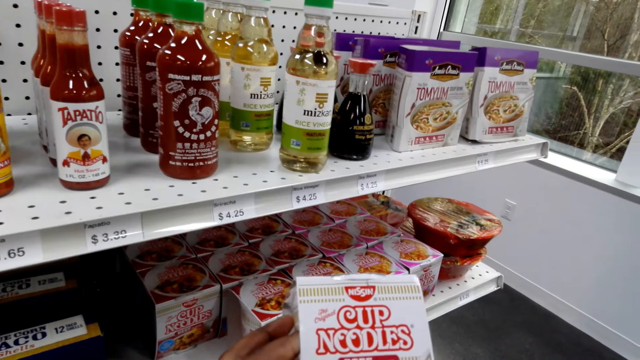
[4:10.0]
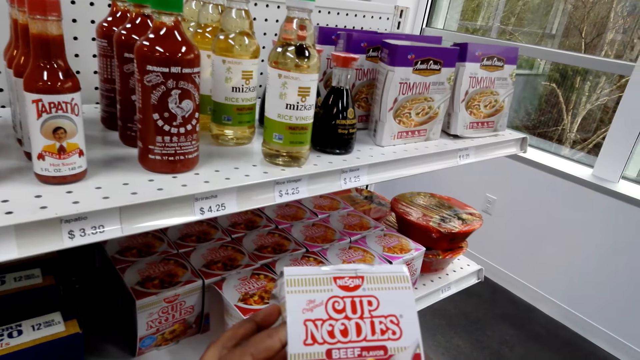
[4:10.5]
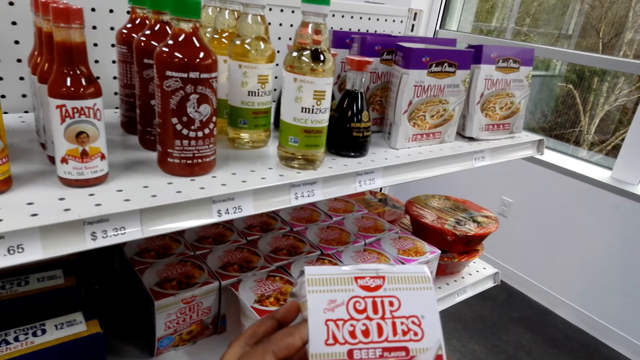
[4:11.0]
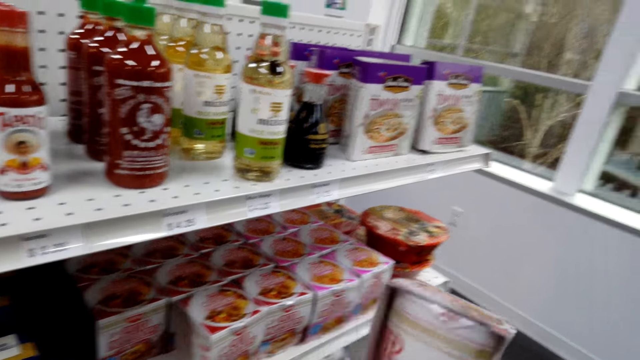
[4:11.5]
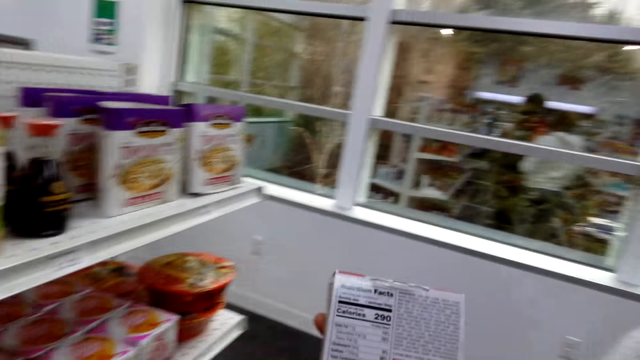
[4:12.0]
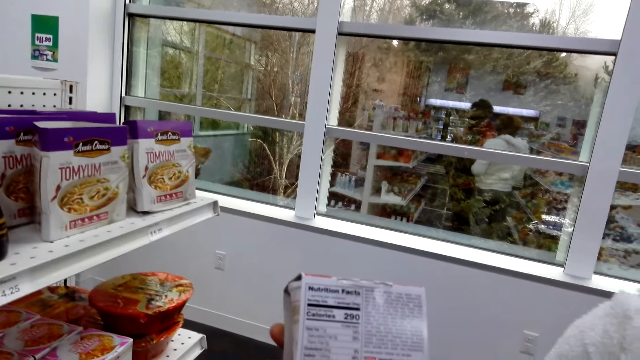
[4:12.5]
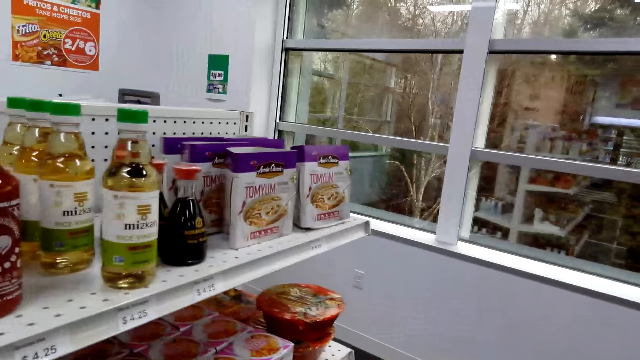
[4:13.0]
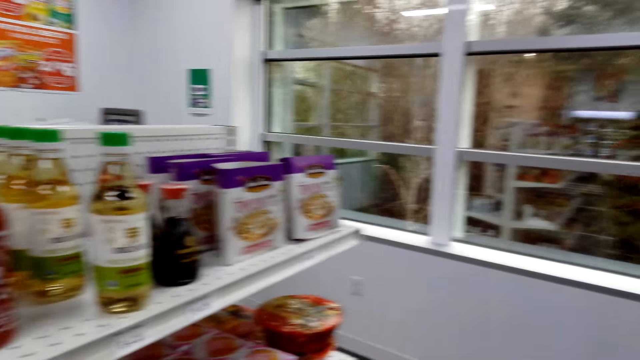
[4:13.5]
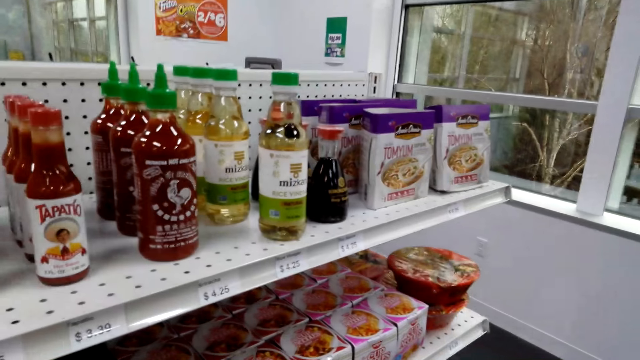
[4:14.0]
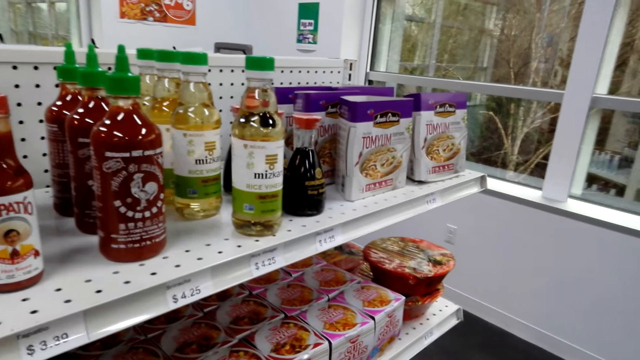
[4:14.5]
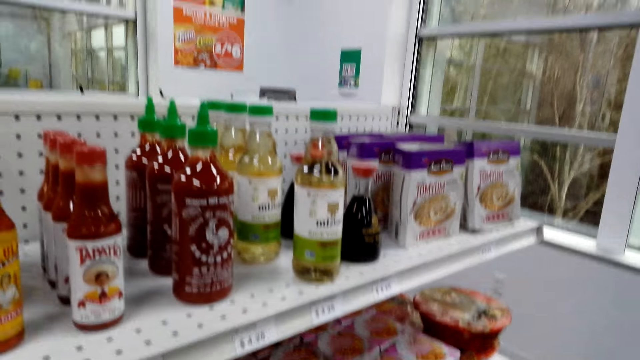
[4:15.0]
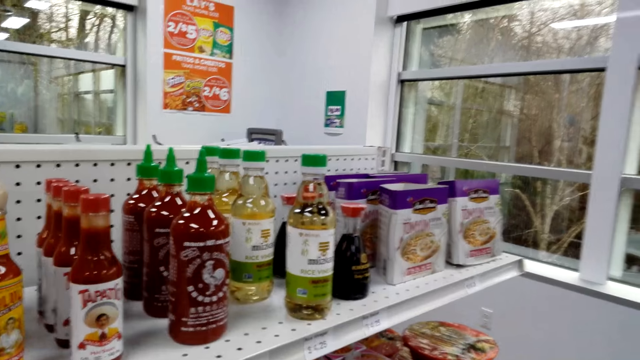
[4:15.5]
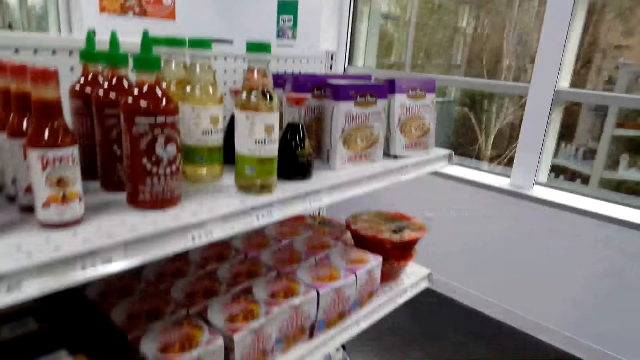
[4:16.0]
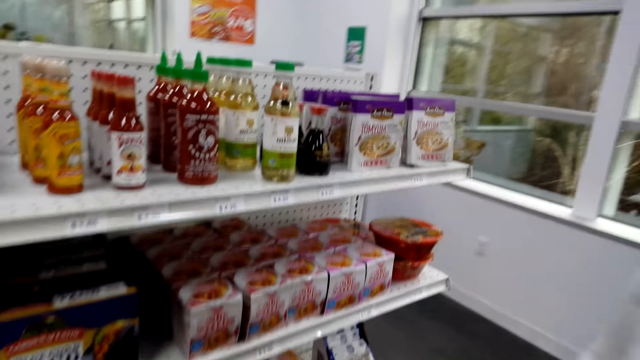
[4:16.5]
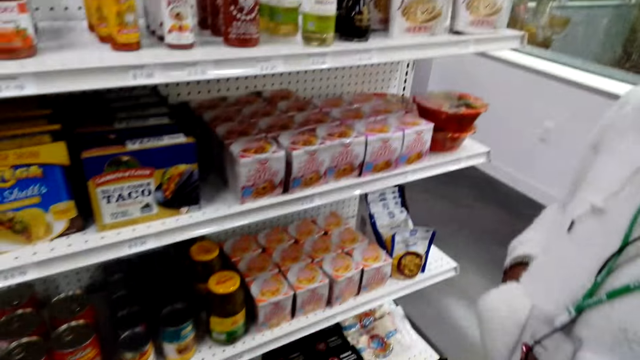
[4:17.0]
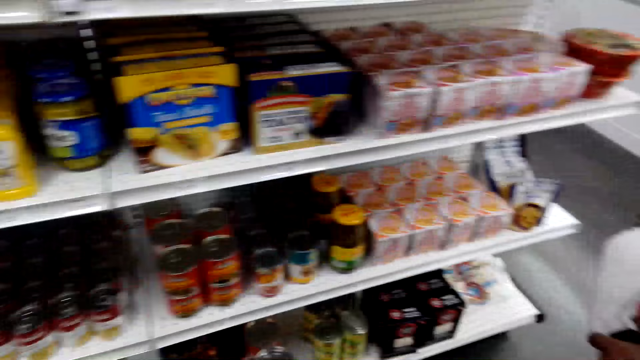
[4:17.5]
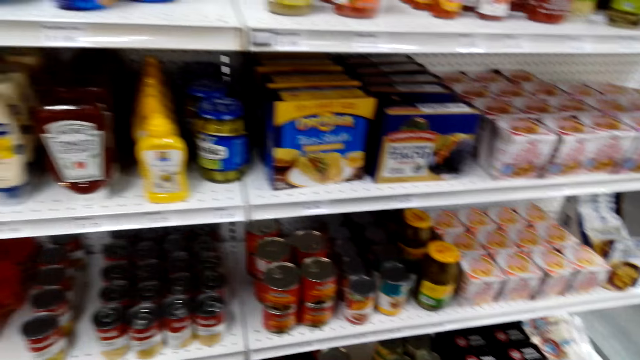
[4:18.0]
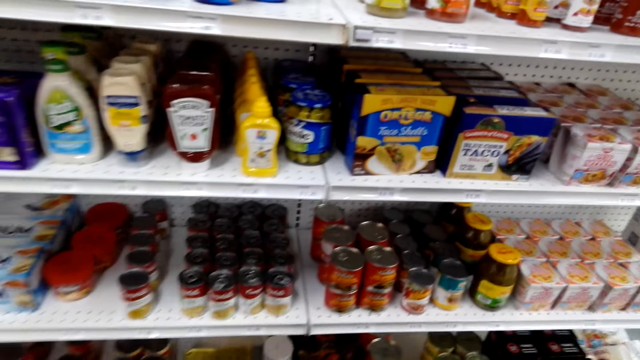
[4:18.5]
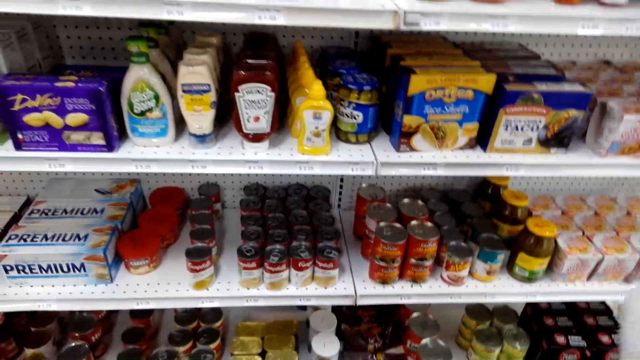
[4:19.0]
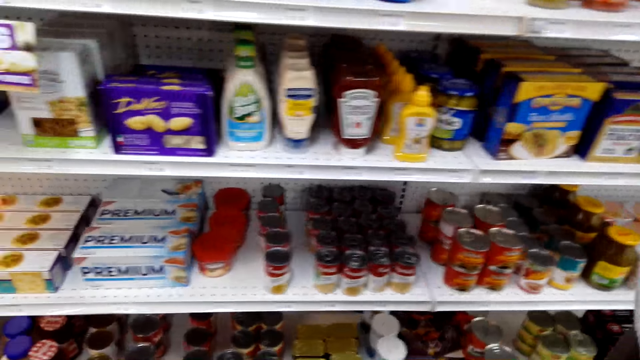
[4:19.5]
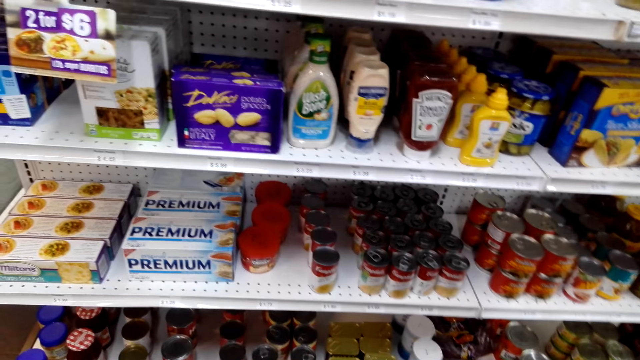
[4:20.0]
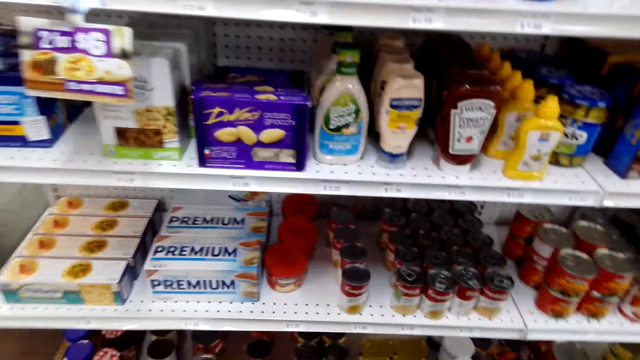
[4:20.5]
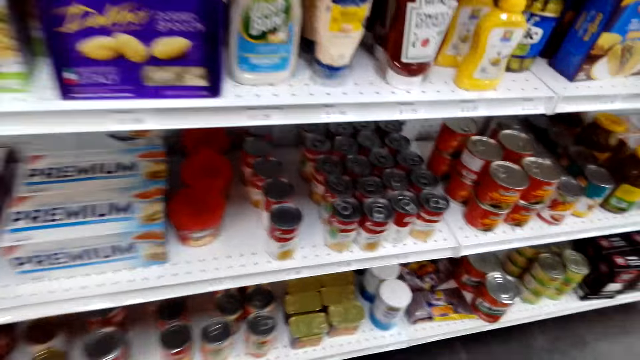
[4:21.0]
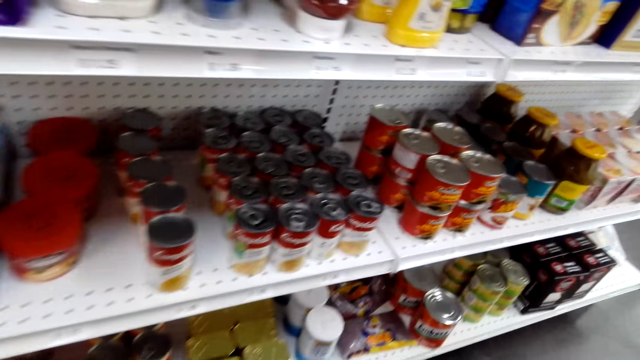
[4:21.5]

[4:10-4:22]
The camera wearer checks the noodles. They look around the shelf.

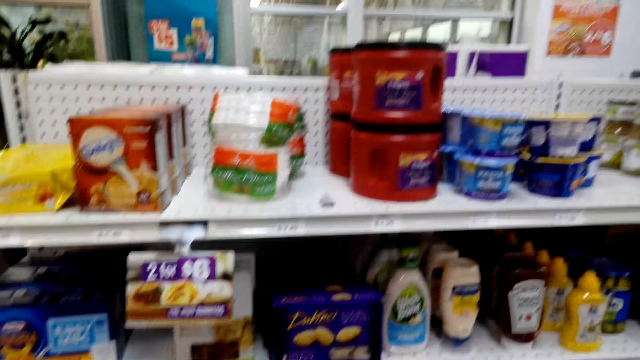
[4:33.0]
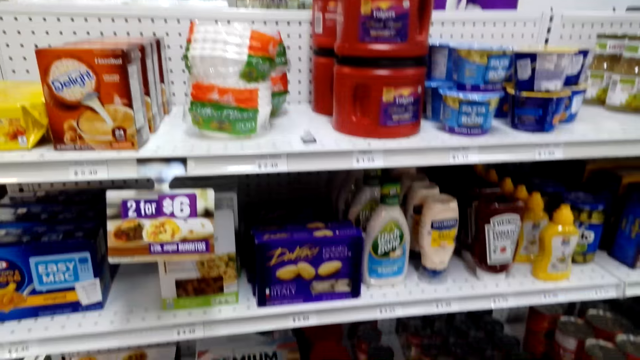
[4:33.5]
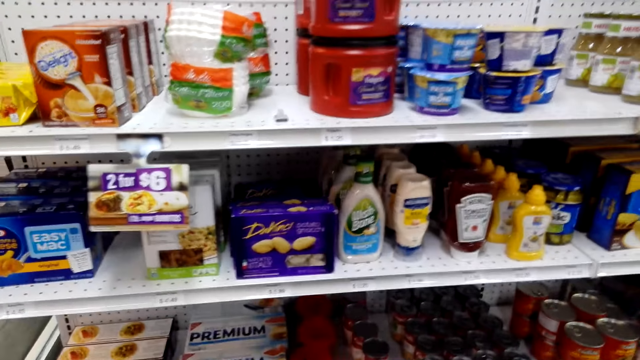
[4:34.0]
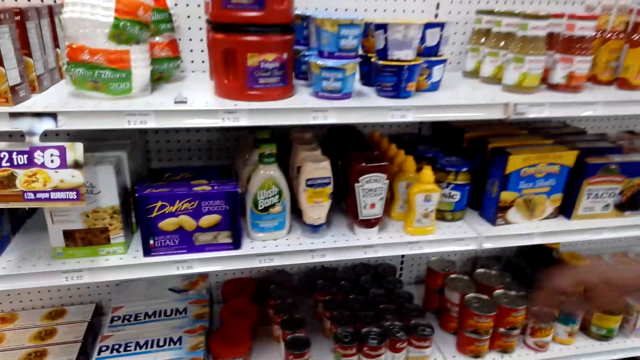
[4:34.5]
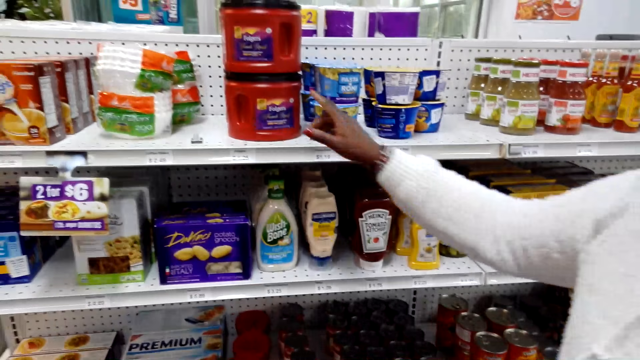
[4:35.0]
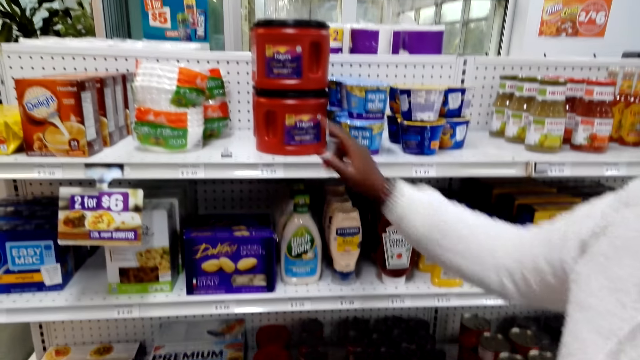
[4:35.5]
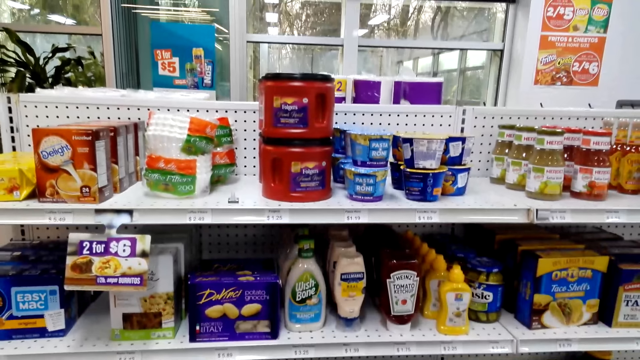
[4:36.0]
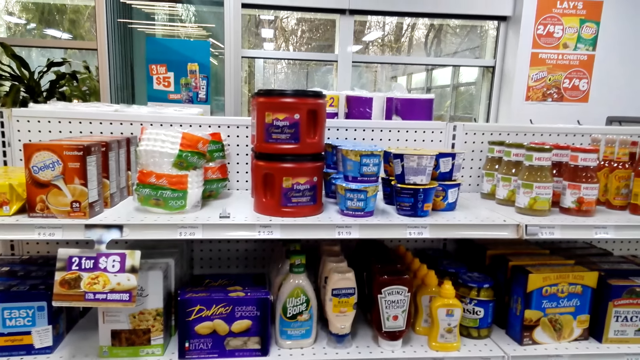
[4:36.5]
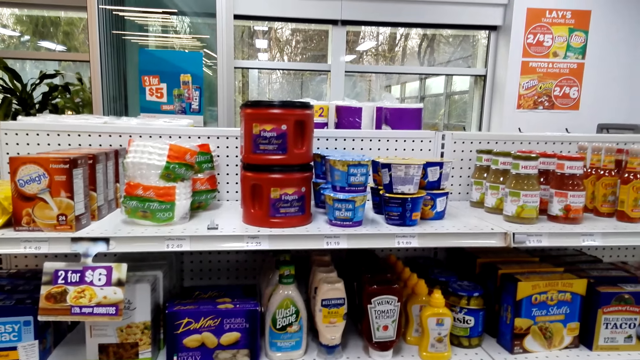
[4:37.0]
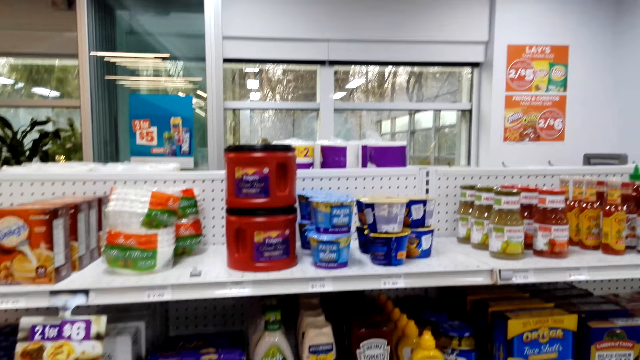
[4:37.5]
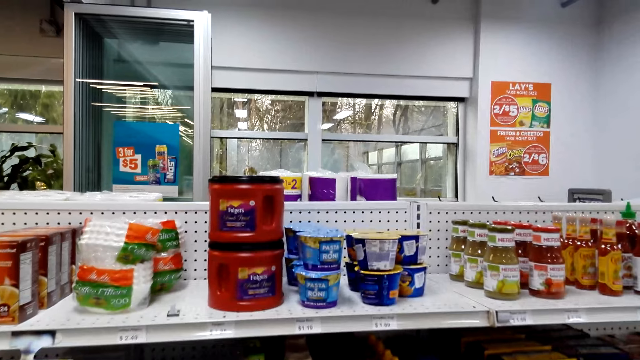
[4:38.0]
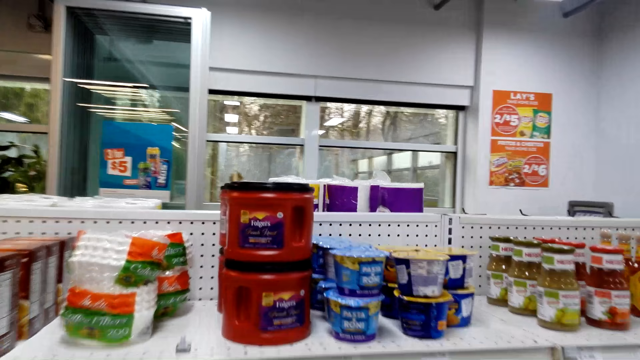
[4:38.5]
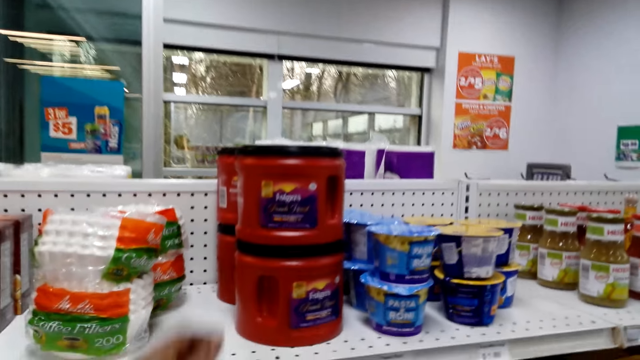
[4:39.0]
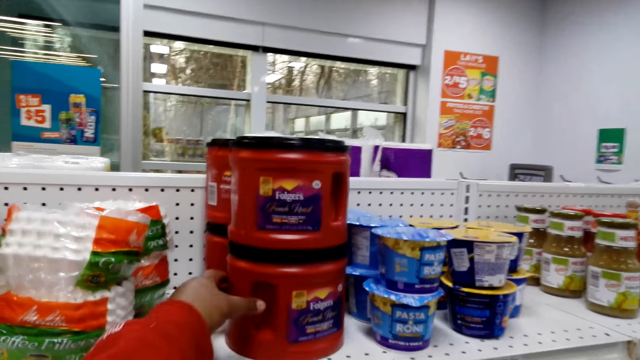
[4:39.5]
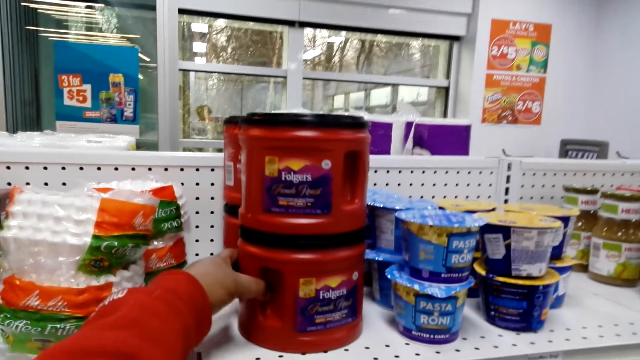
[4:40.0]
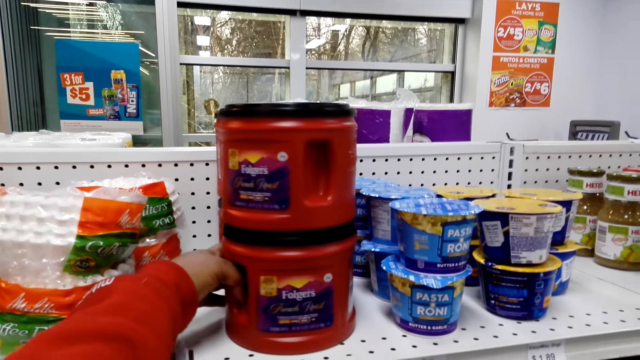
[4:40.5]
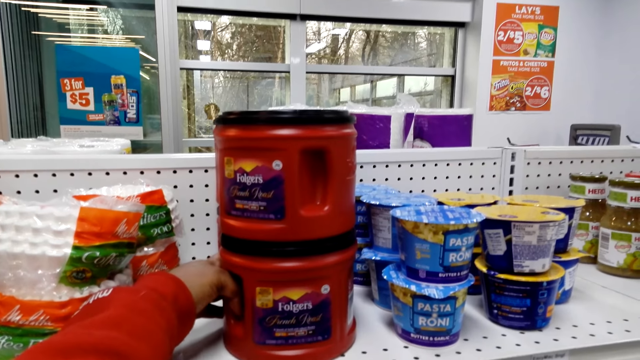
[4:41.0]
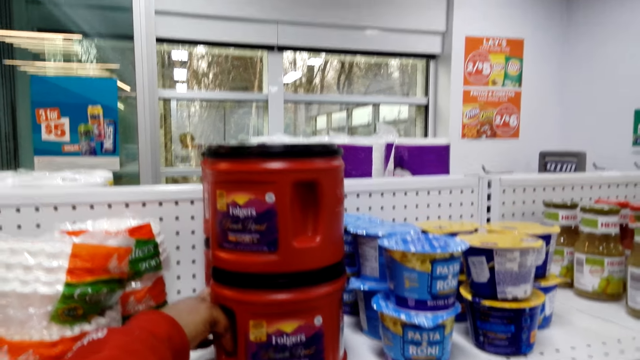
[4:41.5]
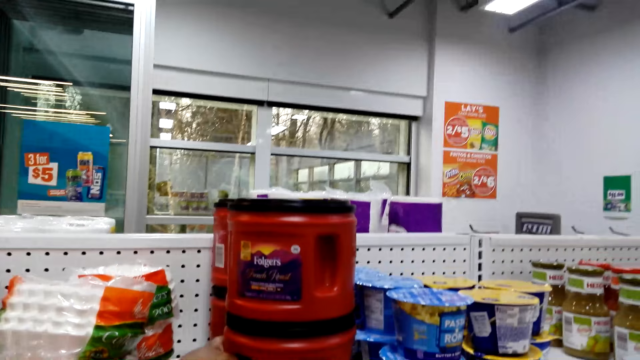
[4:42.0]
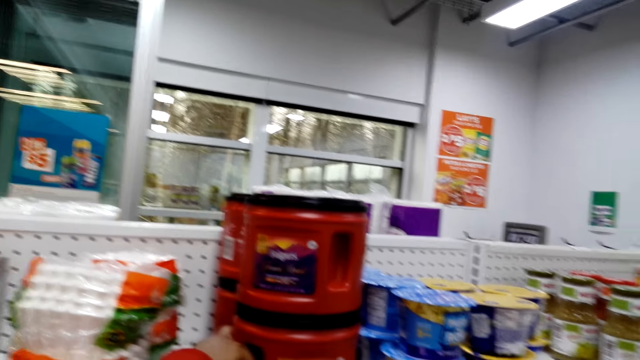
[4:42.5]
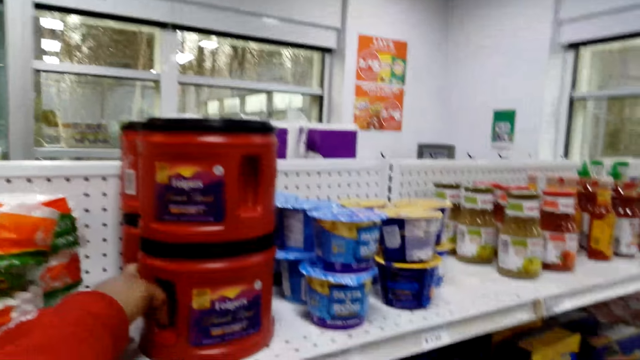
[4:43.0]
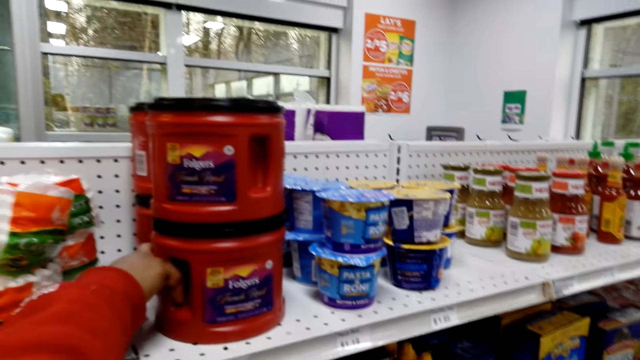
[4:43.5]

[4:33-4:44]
A person points at the Folgers coffee. The camera wearer looks around. They look at the Folgers coffee. They hold the Folgers, and rotate the tin.
